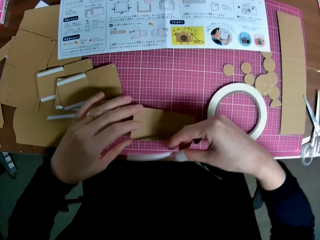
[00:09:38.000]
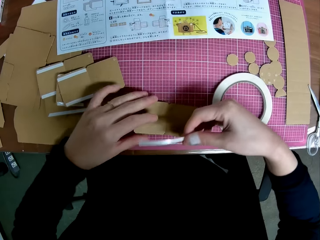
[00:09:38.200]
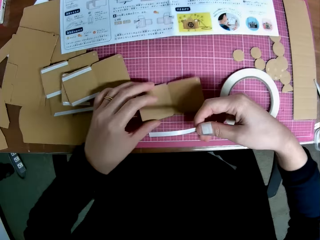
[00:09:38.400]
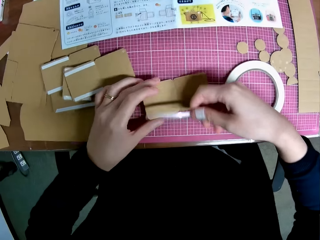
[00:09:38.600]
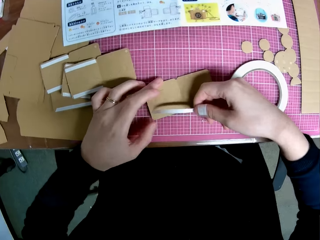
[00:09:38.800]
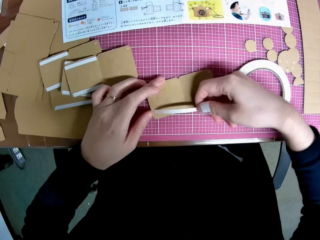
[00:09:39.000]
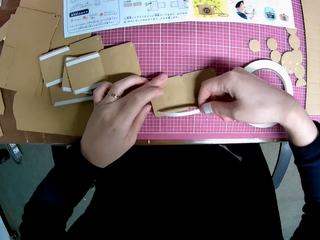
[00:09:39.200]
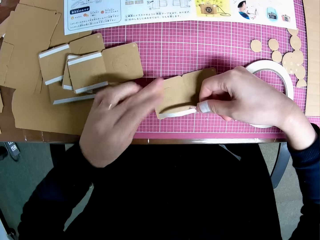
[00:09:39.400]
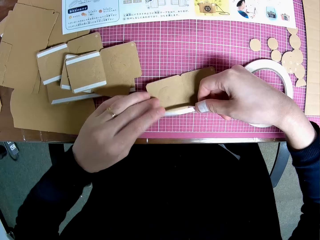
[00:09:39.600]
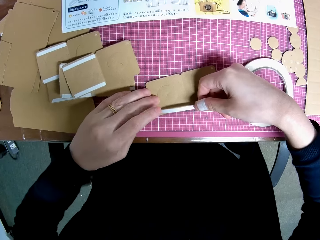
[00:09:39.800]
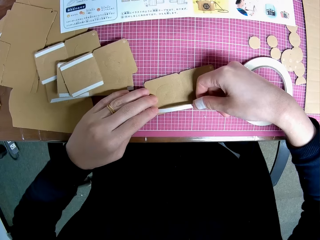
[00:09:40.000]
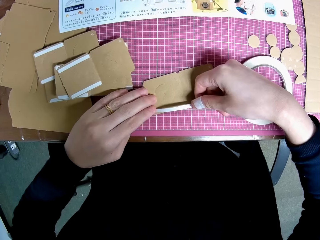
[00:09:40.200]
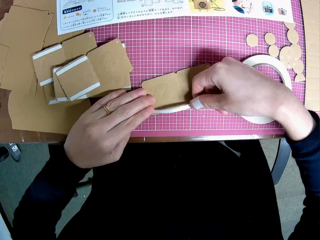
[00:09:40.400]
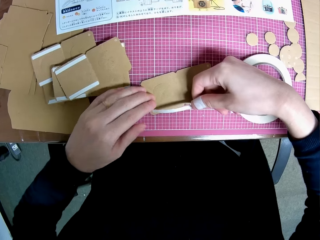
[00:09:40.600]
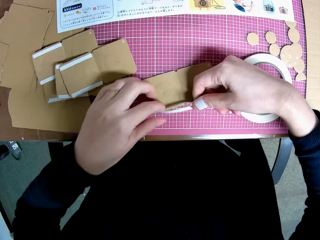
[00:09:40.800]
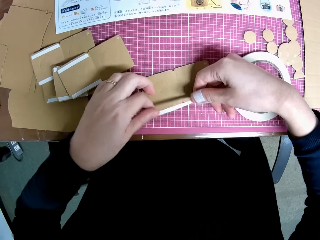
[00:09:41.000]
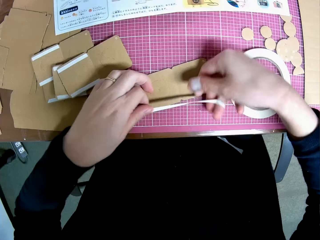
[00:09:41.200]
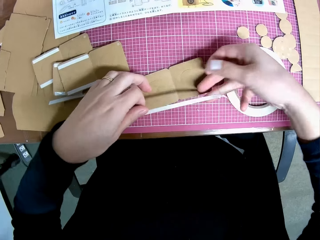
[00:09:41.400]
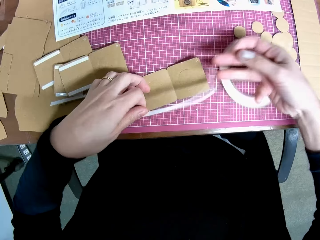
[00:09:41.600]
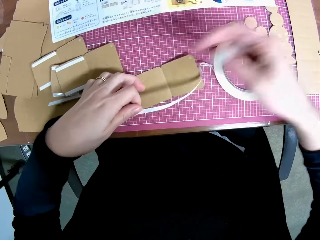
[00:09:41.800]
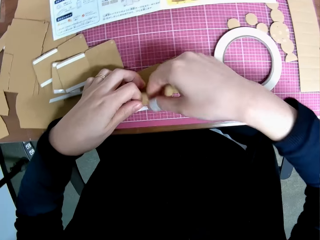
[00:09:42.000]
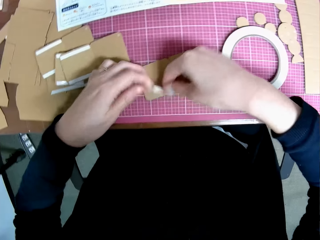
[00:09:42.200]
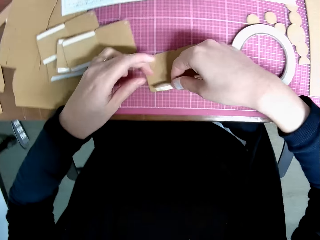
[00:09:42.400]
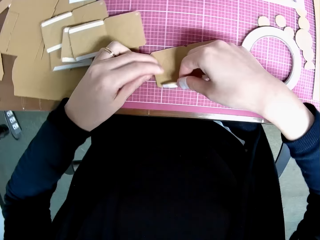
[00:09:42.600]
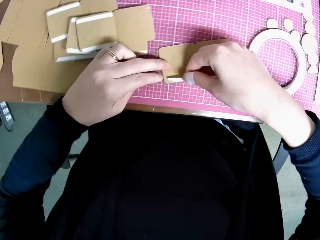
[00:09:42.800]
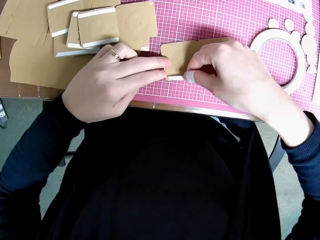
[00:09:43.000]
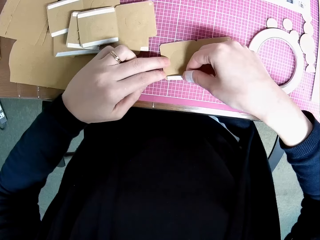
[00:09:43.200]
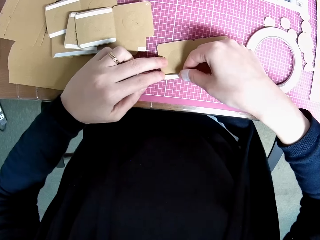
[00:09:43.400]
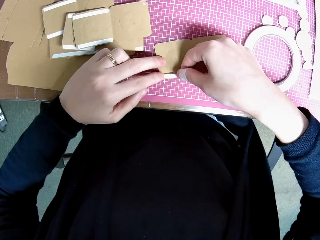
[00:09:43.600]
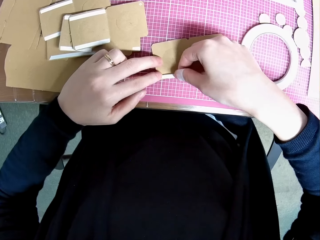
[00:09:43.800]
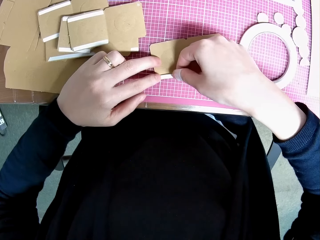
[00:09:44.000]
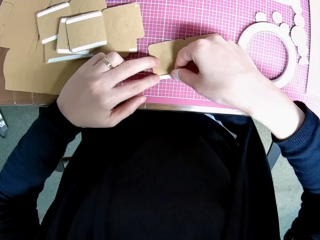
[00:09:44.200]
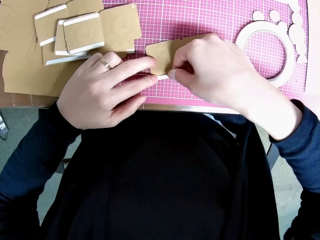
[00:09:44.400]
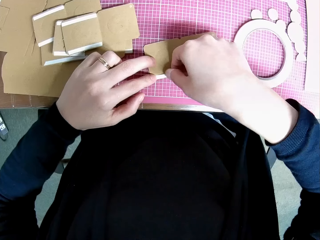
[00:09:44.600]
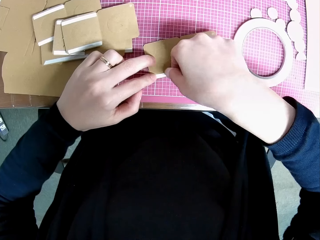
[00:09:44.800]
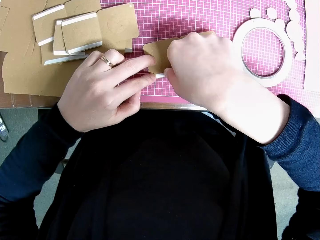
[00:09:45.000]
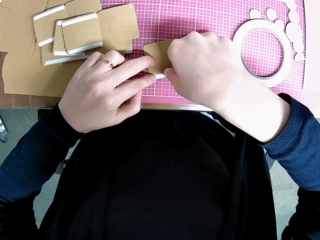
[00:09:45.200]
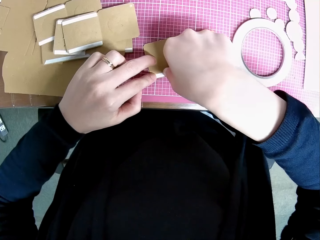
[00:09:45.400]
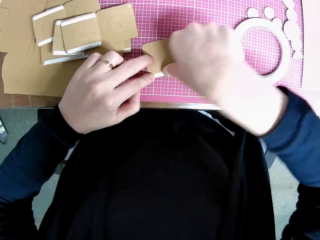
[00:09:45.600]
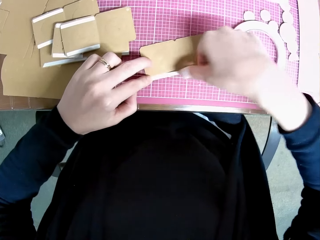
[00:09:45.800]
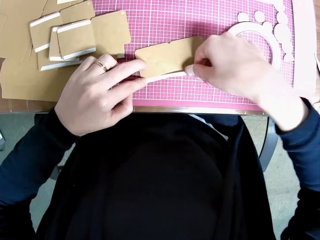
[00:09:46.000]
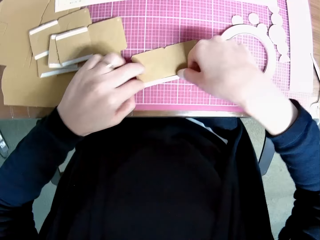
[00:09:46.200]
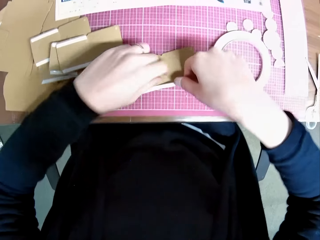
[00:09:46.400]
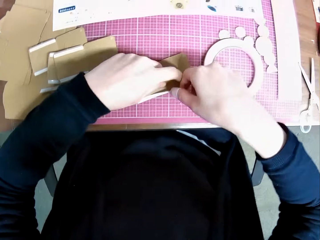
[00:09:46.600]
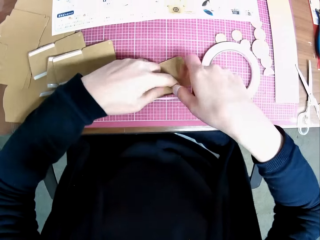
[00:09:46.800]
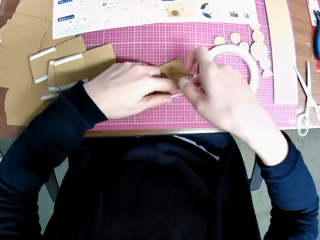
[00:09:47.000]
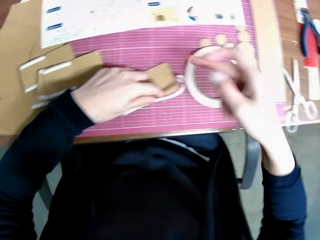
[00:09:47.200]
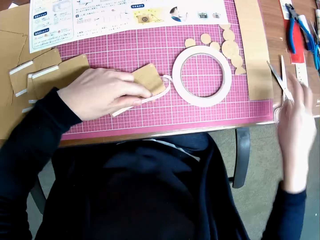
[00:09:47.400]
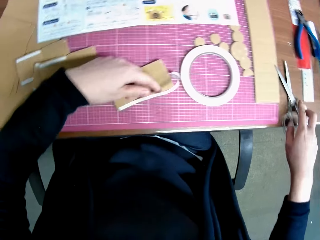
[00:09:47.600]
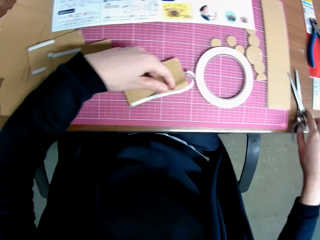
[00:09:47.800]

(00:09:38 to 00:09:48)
The camera wearer takes the cello tape. They tape the carved shape with the tape. They stick the cello tape on the crafting carton box.

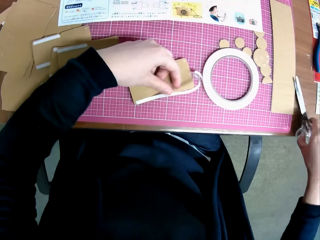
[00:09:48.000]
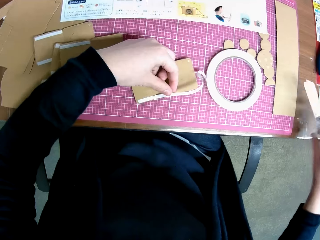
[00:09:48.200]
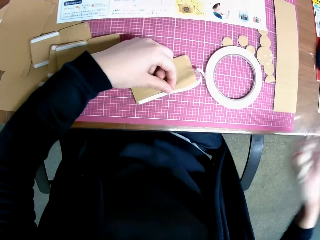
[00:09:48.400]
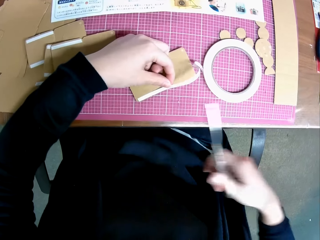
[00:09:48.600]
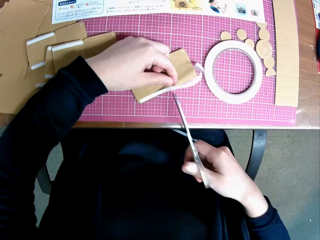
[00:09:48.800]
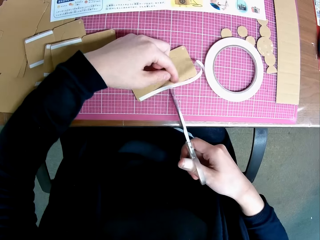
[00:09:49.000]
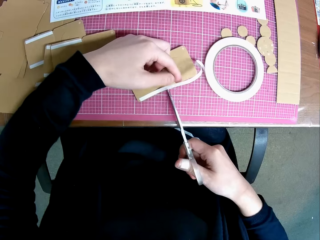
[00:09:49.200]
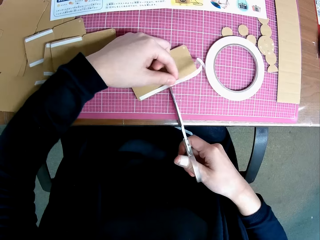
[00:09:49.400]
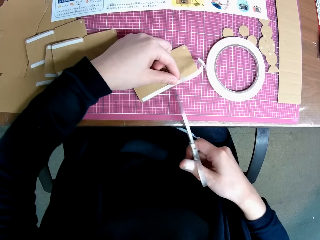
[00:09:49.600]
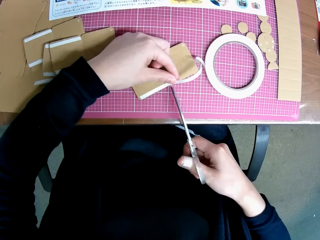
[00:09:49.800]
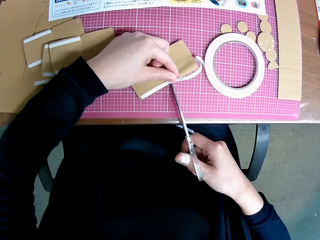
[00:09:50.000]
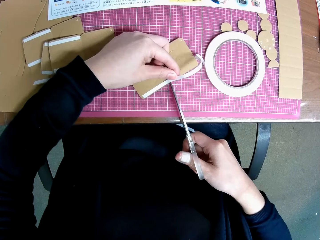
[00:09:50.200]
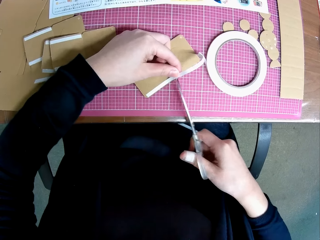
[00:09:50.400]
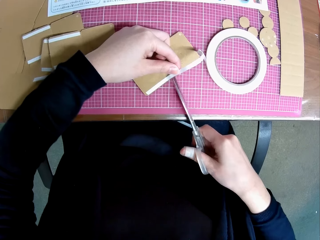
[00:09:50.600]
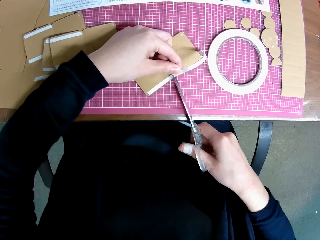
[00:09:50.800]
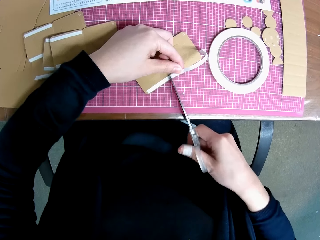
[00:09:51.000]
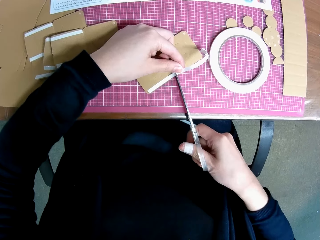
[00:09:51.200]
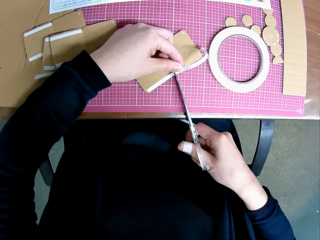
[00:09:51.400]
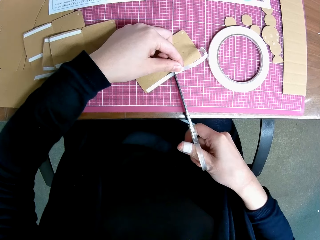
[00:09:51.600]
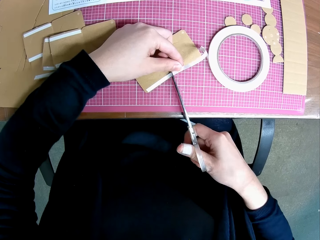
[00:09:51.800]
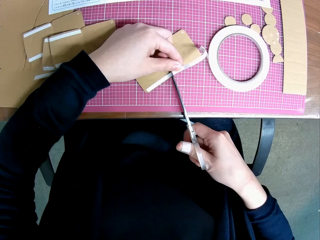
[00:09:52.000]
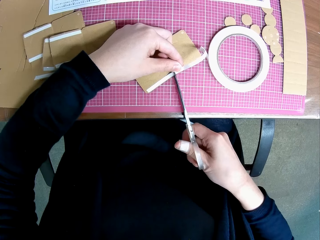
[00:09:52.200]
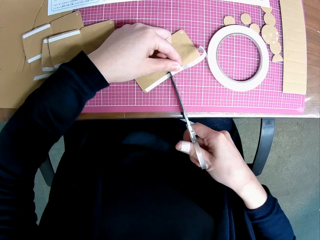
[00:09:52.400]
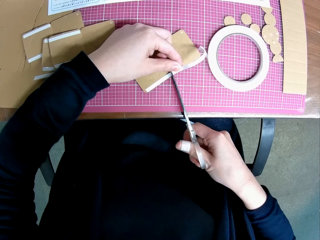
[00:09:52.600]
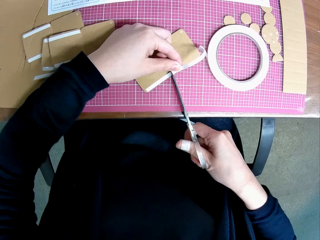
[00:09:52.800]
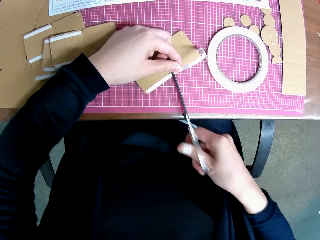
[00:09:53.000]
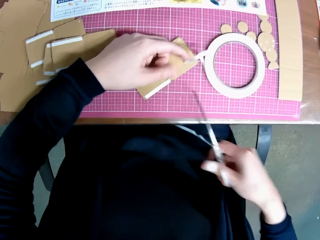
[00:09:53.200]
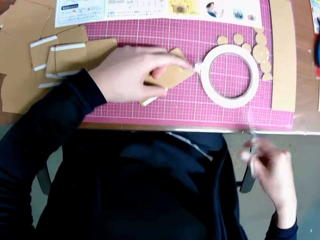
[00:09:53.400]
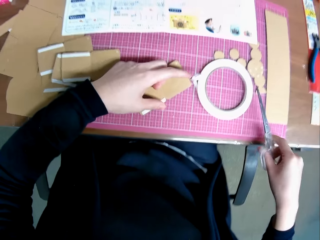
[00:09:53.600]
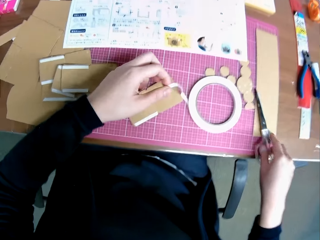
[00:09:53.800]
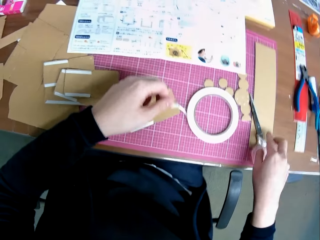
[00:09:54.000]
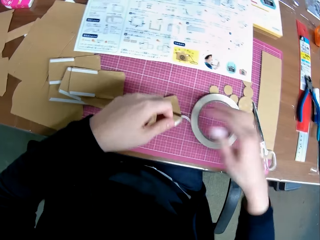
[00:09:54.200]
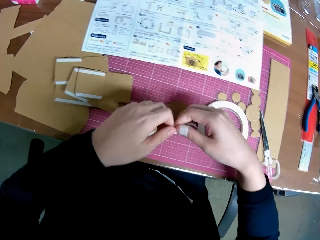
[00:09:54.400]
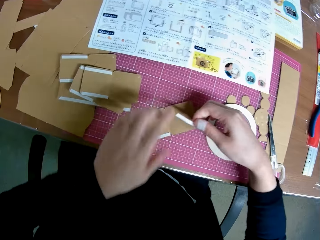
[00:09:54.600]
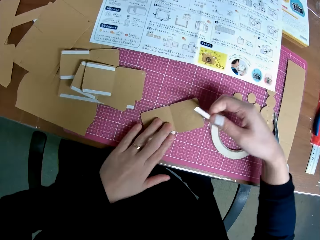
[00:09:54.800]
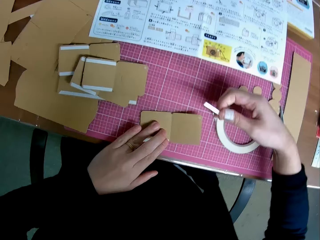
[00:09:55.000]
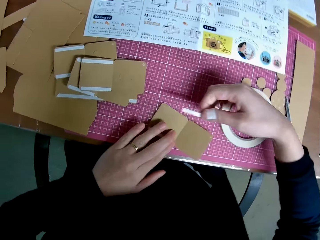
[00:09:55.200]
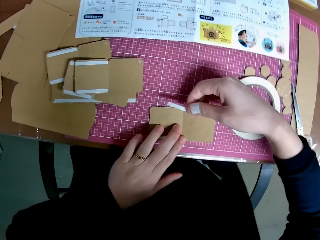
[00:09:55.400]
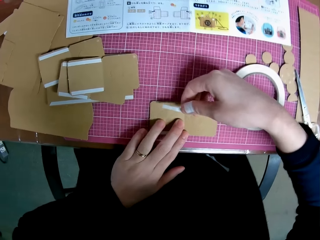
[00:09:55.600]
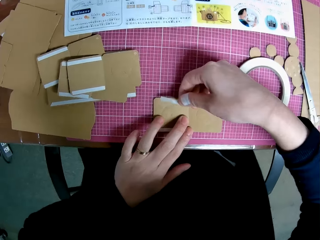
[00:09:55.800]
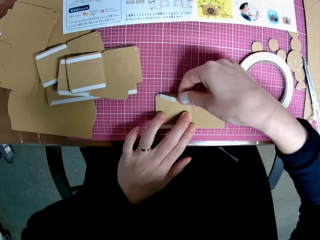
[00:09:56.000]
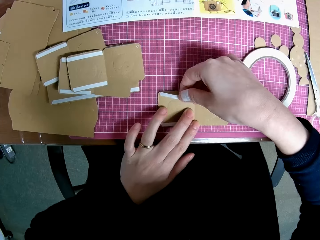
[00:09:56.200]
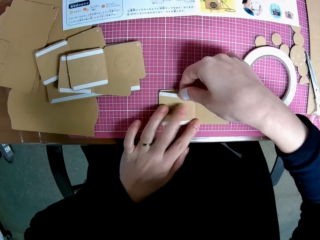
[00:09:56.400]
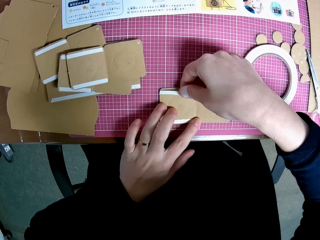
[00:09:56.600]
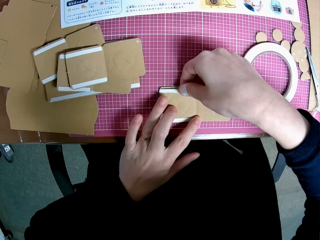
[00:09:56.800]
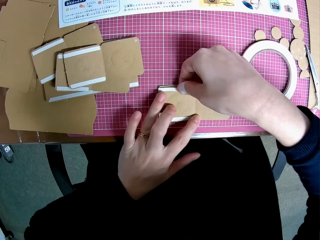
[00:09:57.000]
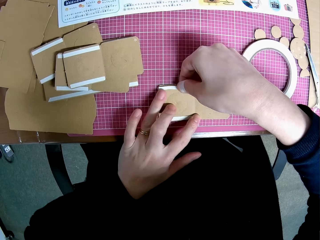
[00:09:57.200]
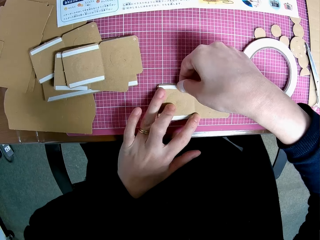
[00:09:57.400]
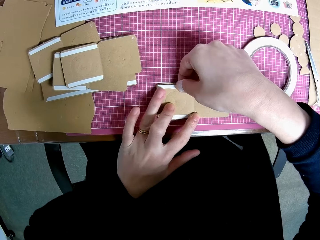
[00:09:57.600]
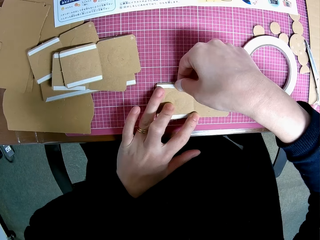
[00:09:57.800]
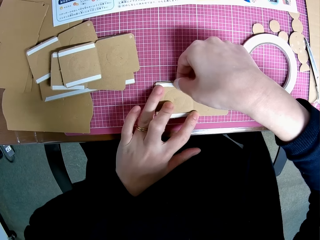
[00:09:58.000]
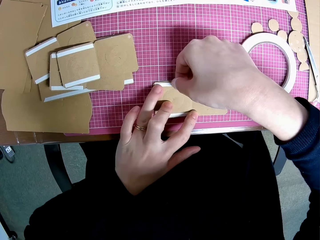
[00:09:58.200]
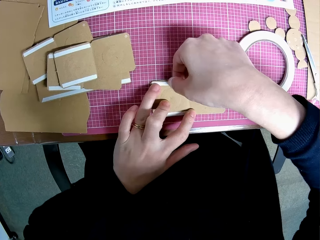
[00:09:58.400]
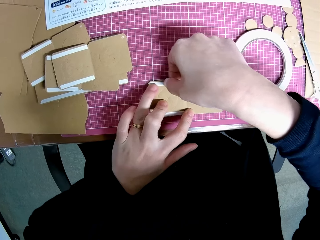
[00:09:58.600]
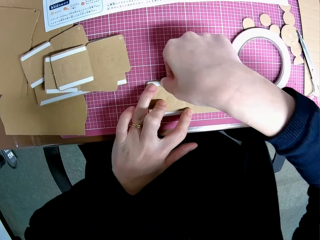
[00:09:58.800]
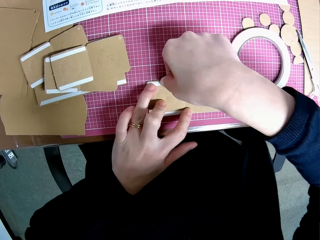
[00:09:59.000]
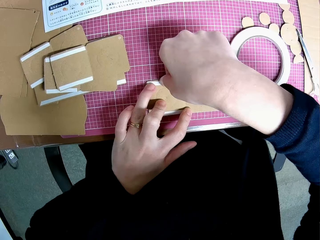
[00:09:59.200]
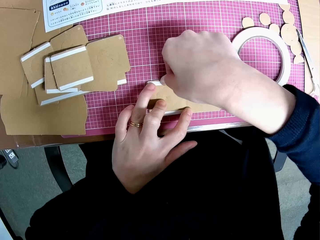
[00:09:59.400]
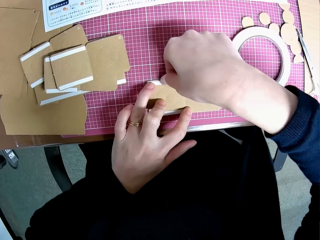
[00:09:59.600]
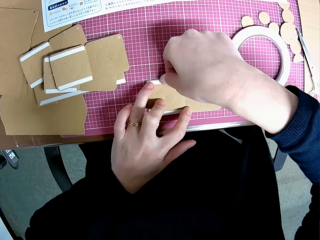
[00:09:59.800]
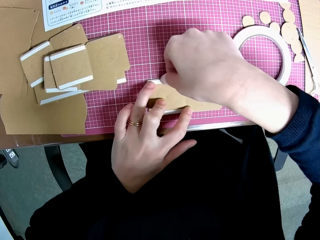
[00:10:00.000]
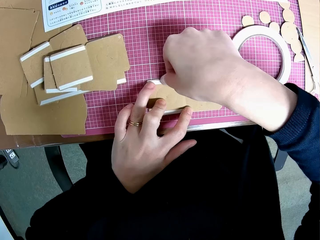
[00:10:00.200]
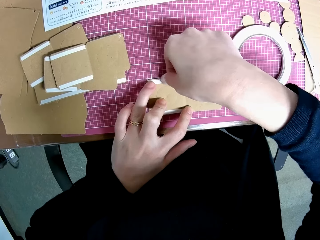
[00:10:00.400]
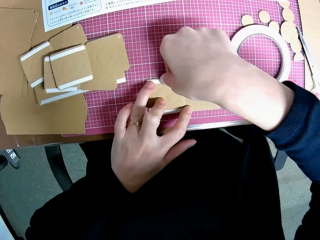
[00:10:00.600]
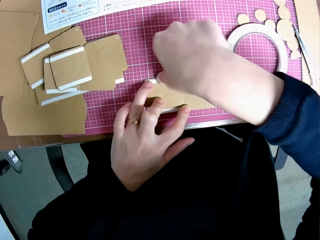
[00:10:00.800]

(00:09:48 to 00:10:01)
The camera wearer picks the pair of scissors on the table with his right hand. He cuts the tape with the pair of scissors. He drops the pair of scissors on the table. He tapes the carved shape with the tape on the crafting carton box.
